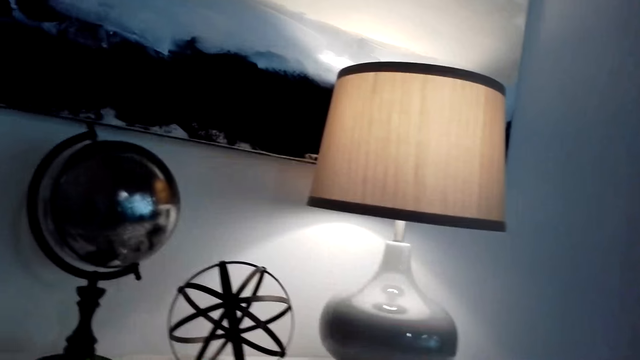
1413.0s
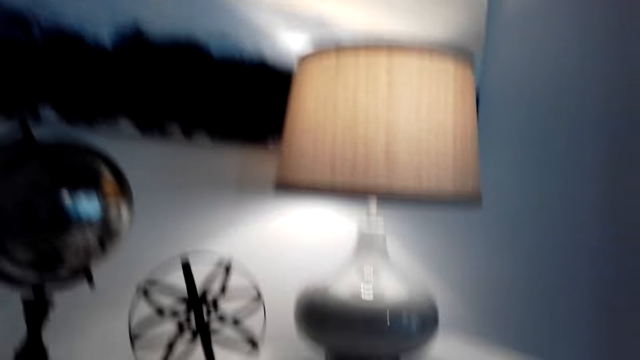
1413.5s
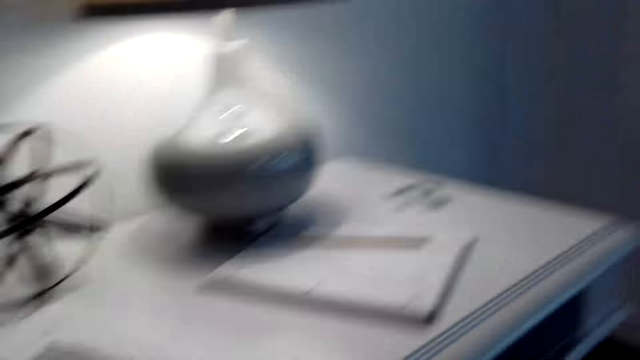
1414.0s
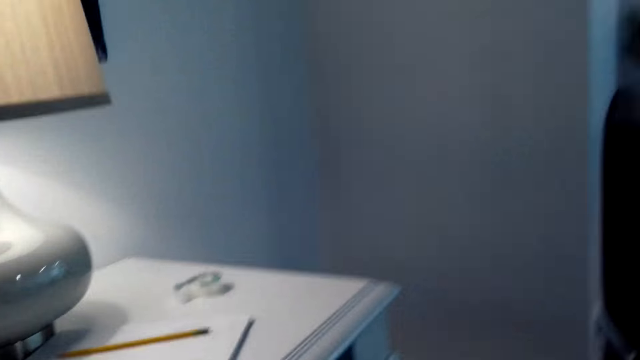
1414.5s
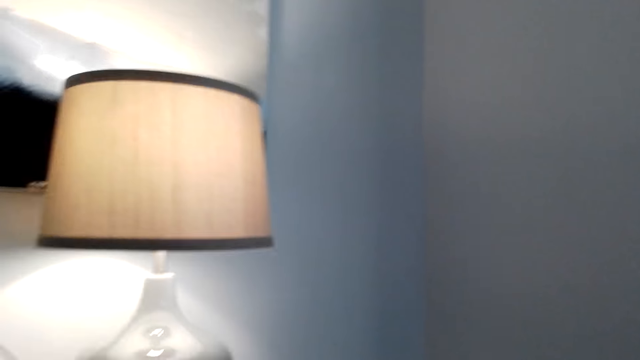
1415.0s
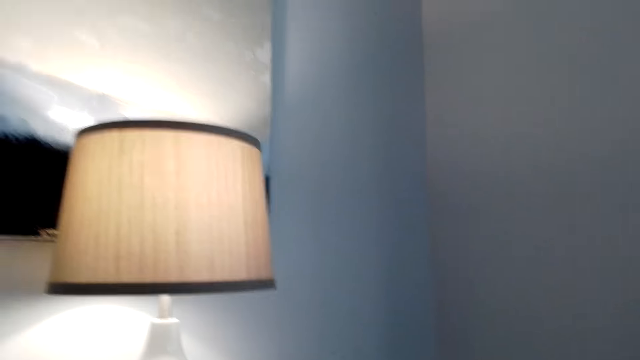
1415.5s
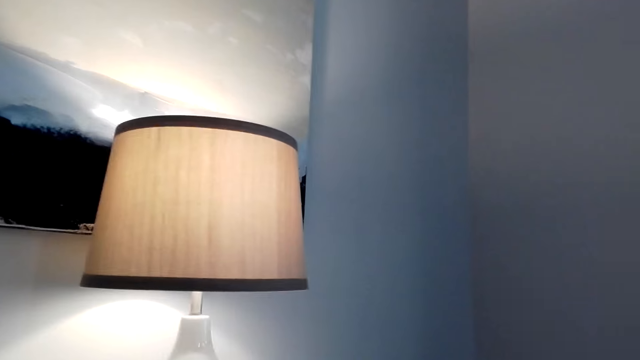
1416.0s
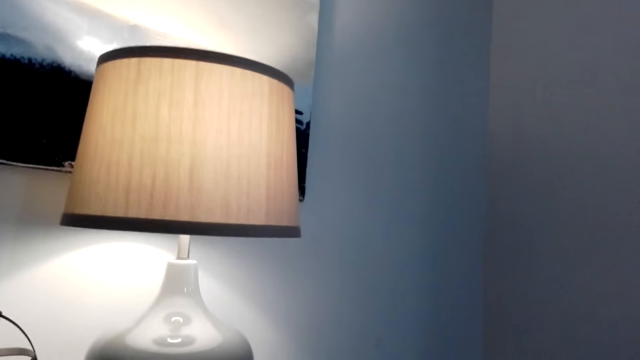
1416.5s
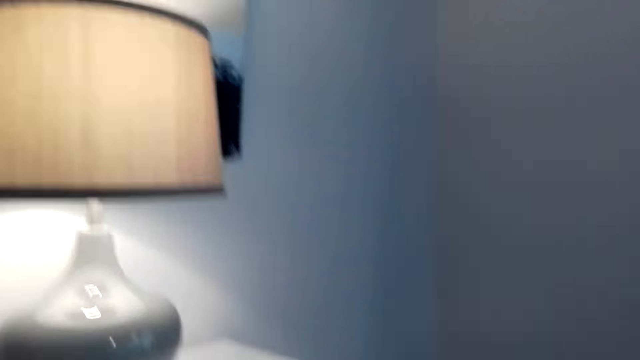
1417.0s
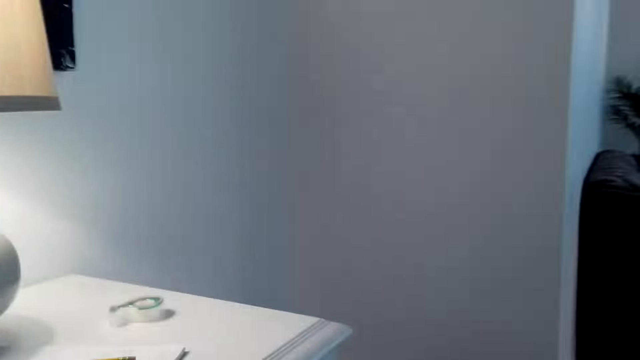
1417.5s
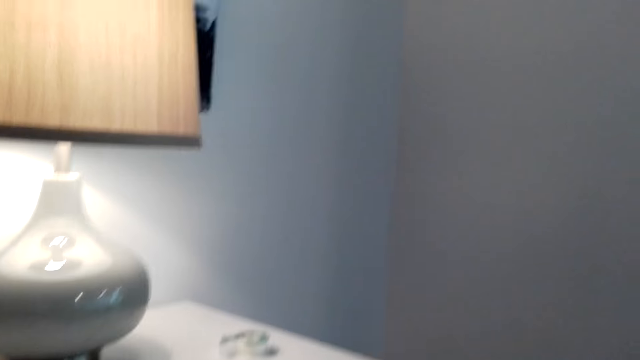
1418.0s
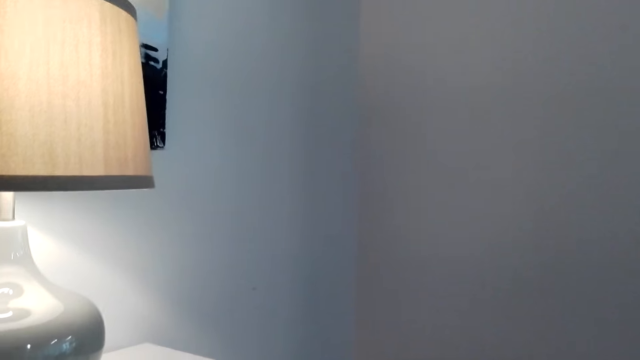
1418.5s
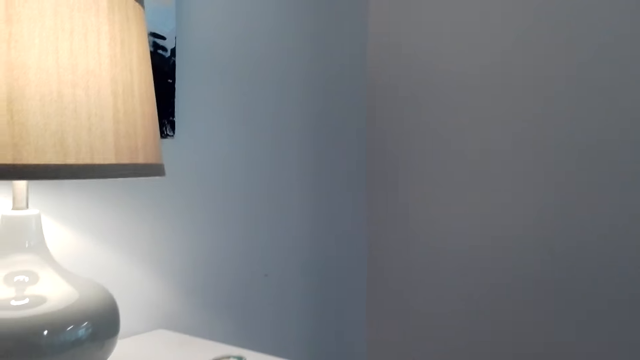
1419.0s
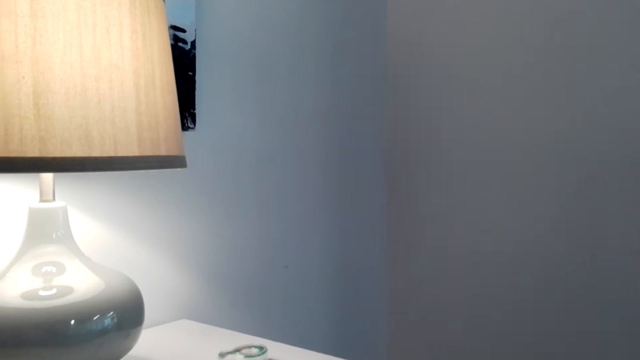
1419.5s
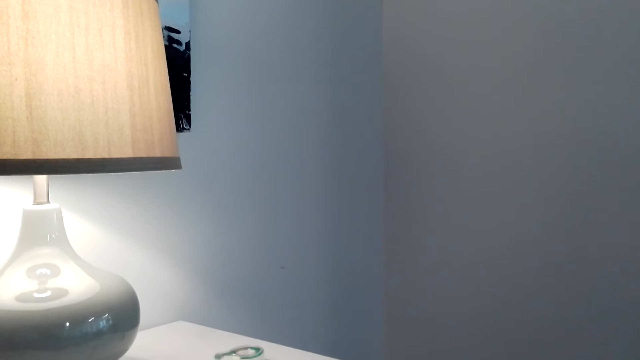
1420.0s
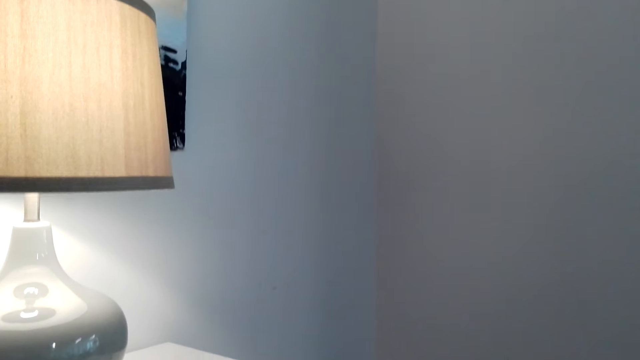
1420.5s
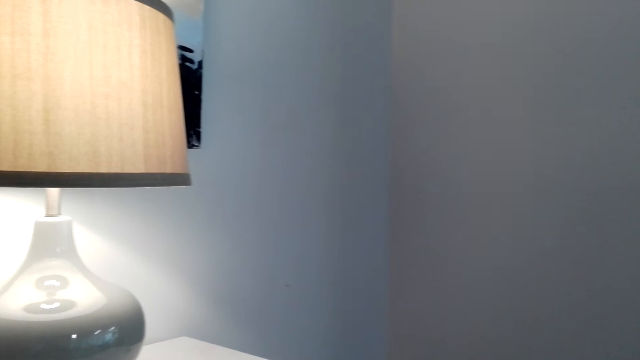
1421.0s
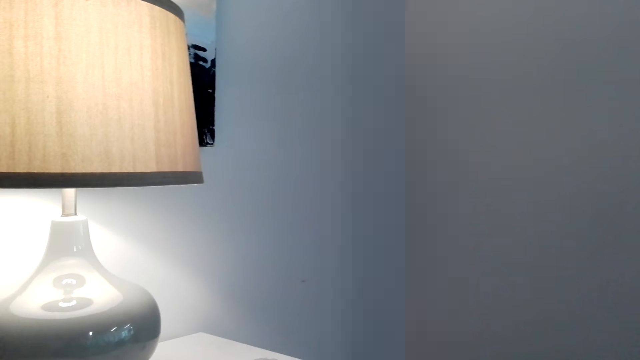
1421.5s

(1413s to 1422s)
The camera wearer talks on his phone. He looks around.

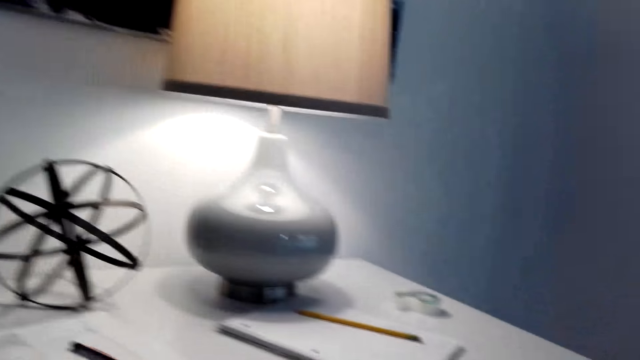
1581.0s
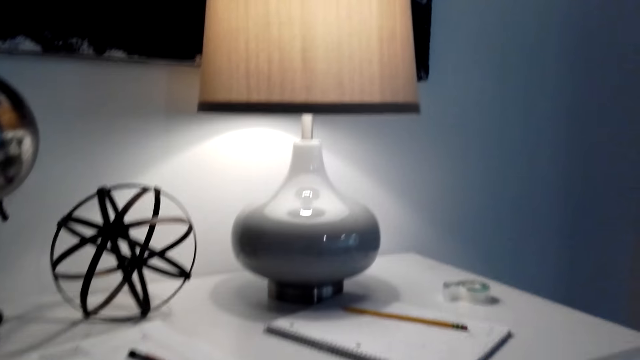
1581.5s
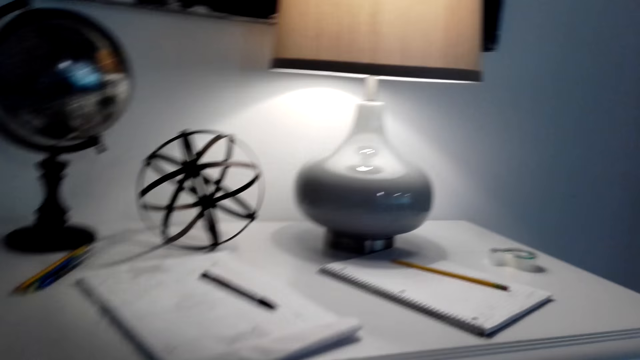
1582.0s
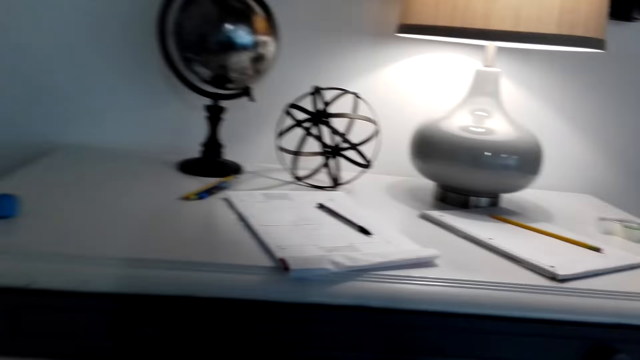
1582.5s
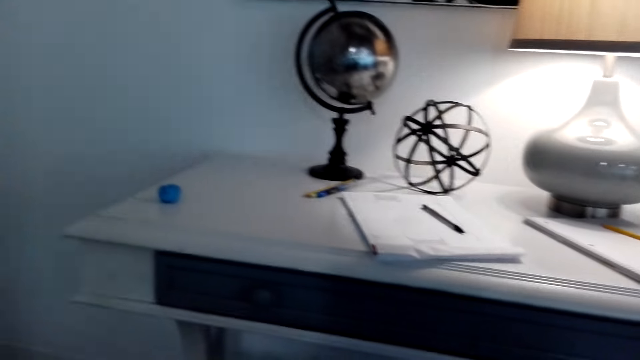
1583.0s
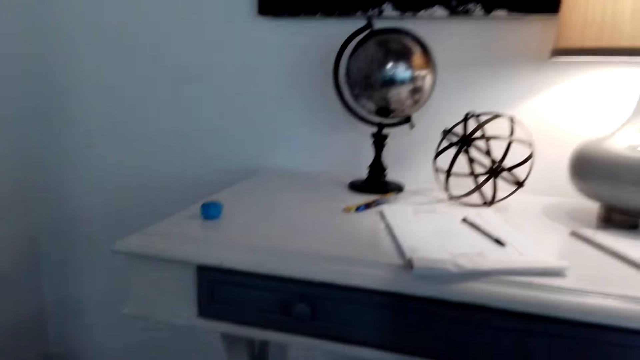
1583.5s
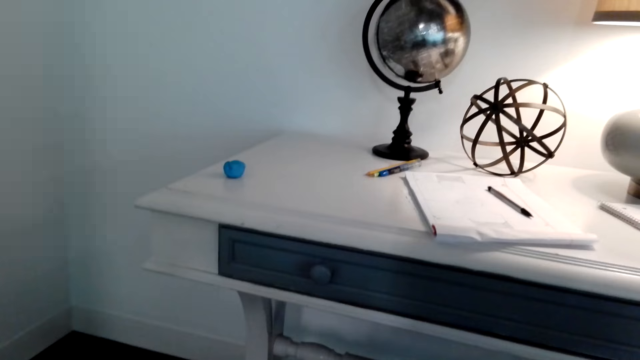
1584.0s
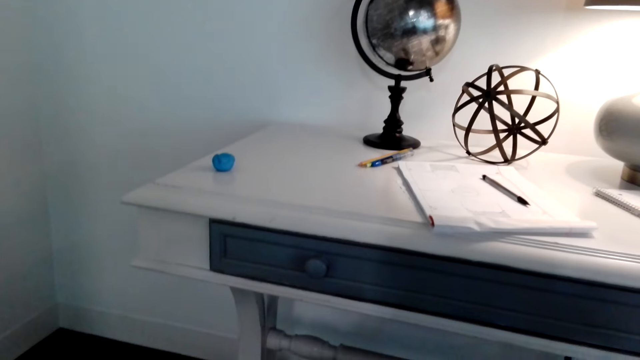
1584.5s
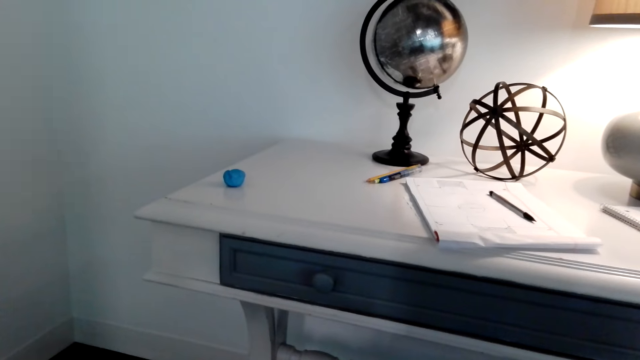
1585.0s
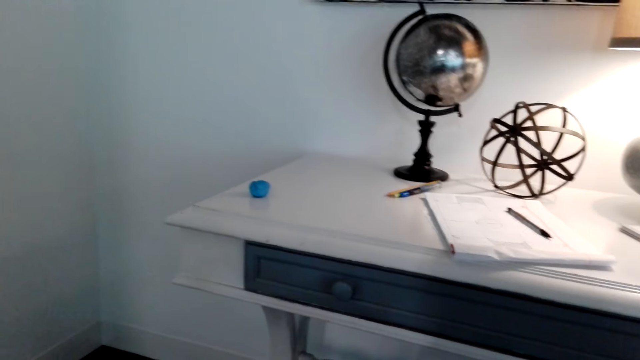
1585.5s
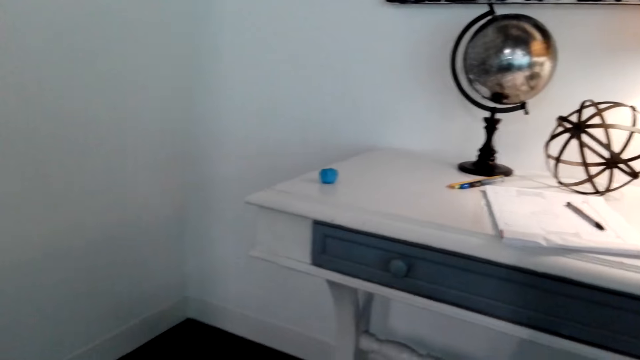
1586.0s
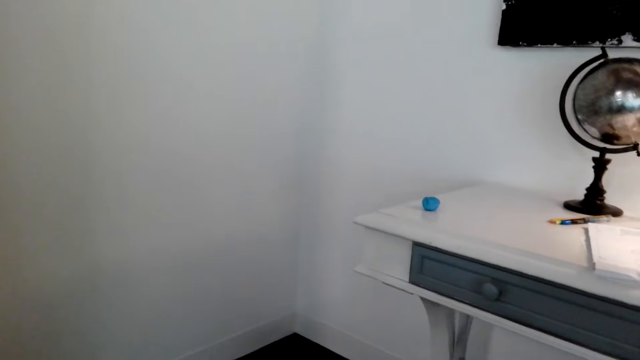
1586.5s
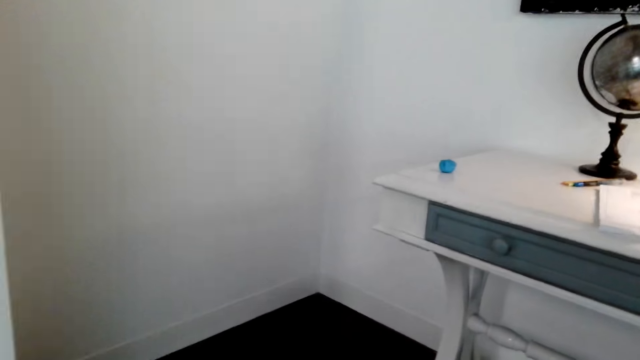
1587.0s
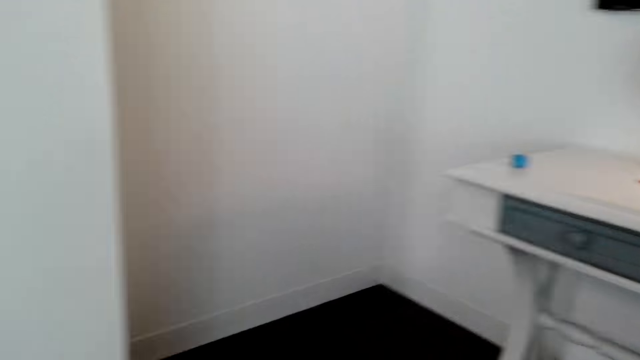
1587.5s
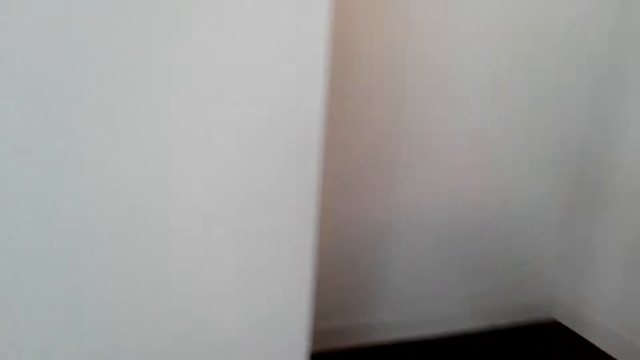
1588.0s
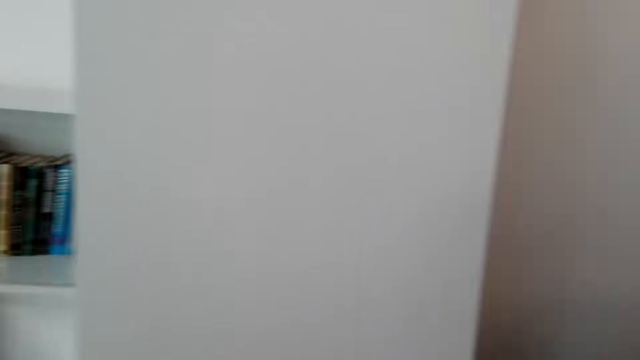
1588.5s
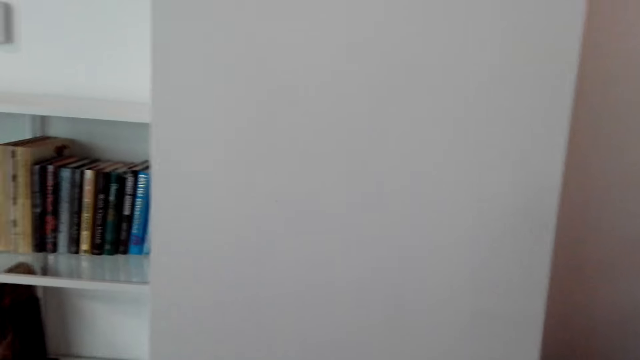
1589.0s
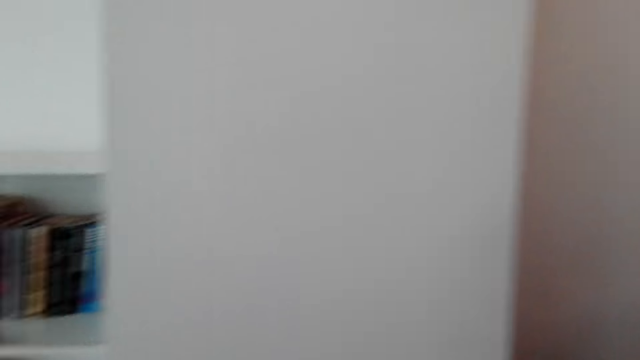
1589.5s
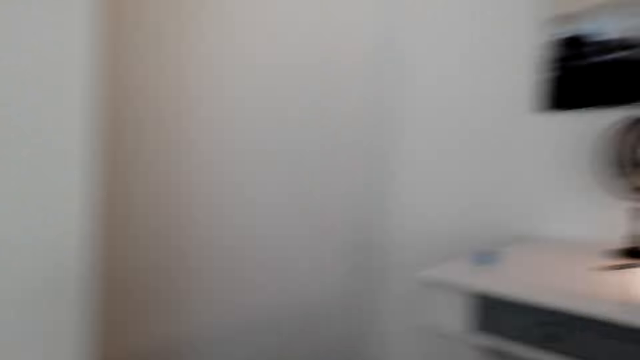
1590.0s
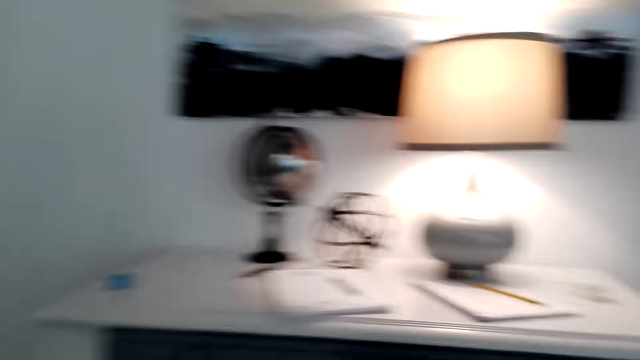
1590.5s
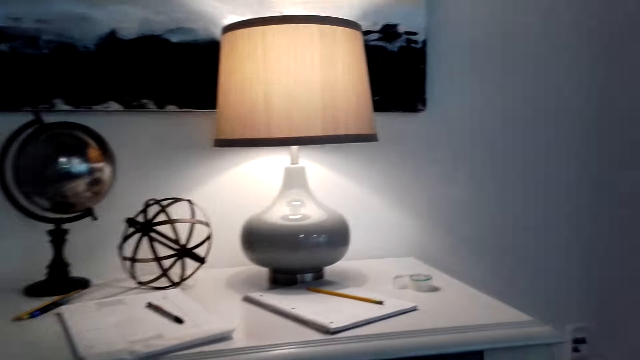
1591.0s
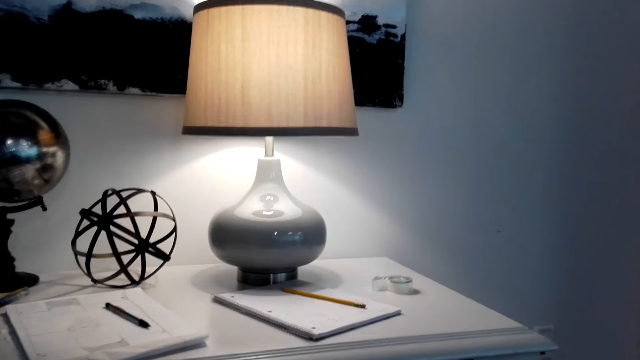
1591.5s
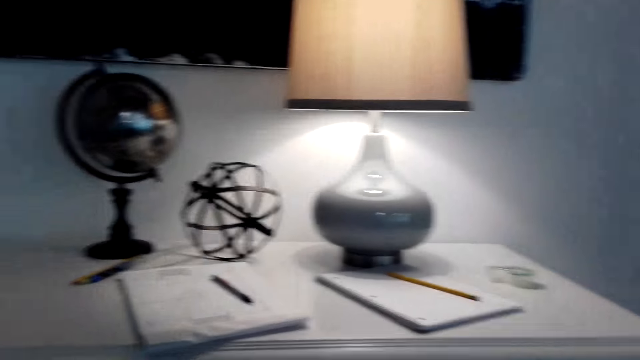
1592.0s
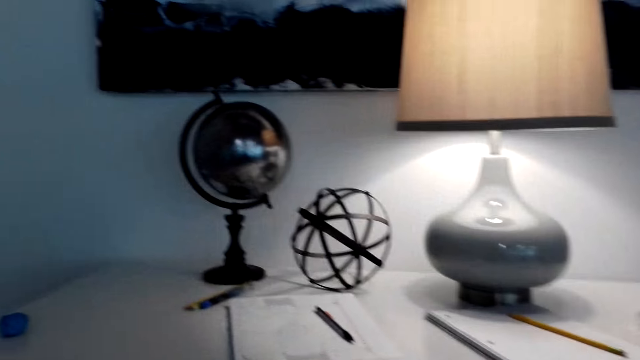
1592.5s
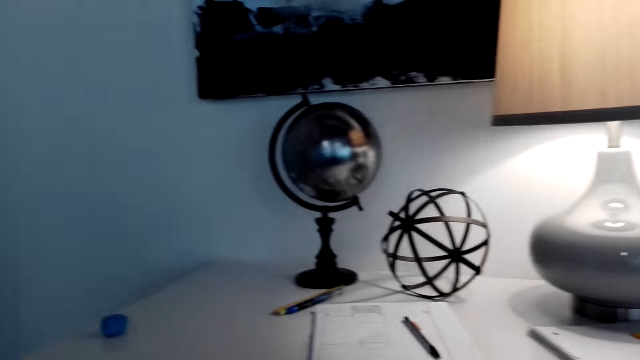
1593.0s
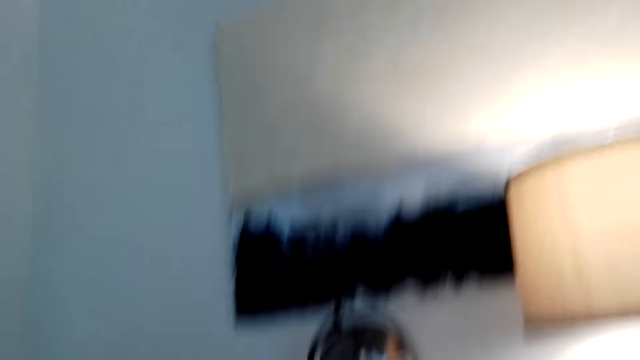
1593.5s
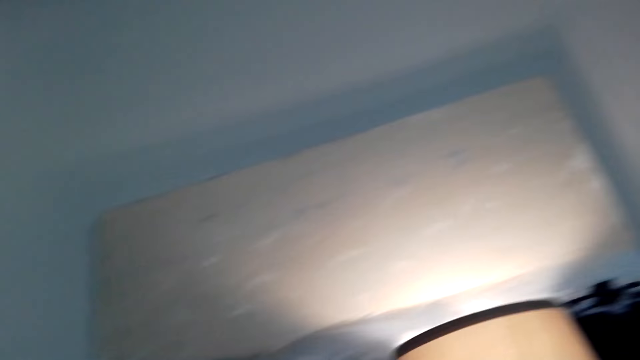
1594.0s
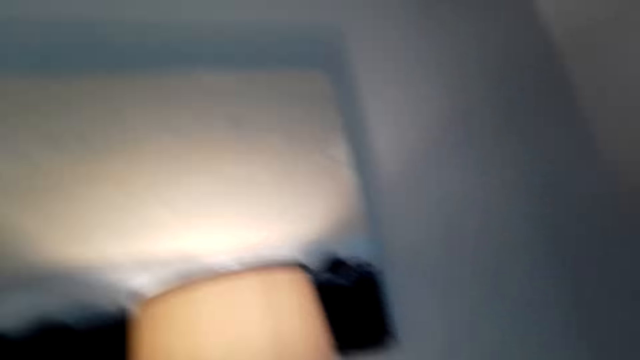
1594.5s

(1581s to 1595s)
The camera wearer moves around on a chair. They look around.
